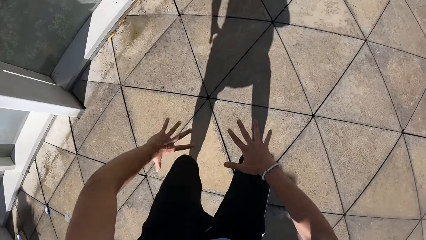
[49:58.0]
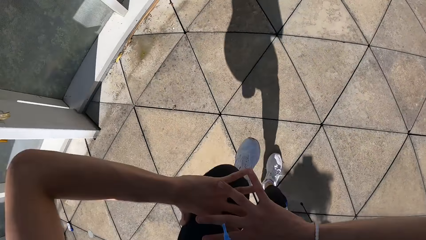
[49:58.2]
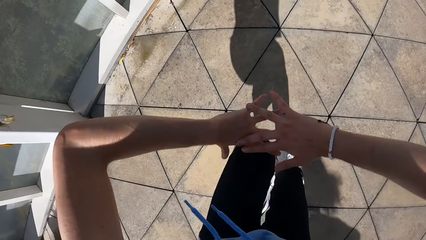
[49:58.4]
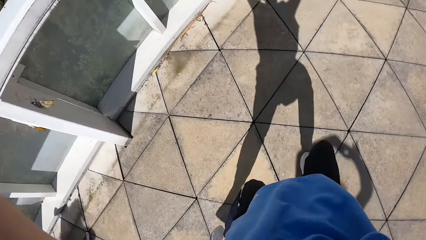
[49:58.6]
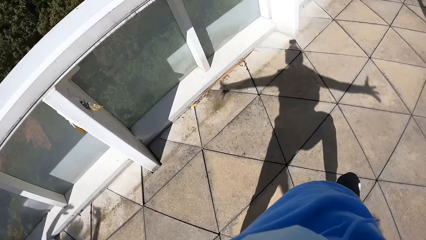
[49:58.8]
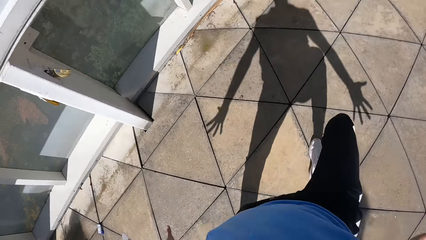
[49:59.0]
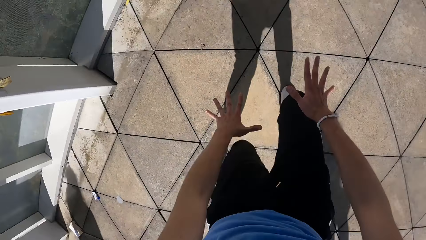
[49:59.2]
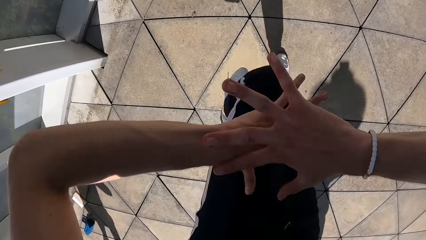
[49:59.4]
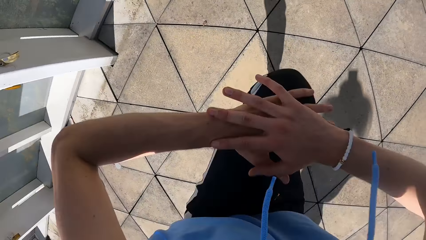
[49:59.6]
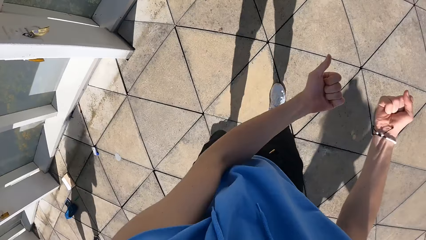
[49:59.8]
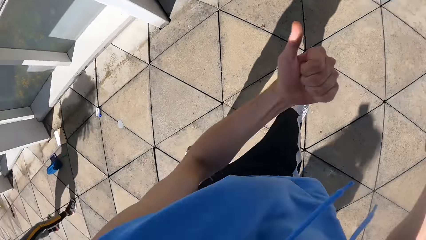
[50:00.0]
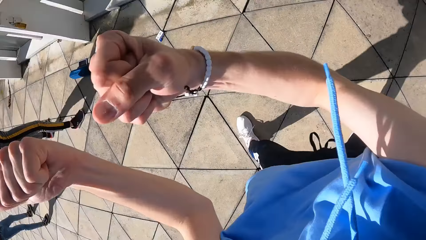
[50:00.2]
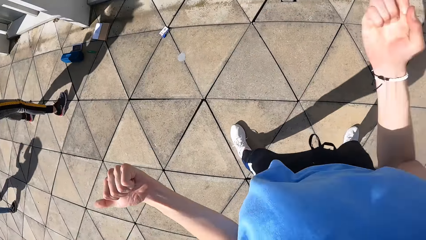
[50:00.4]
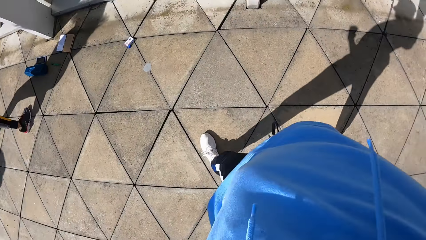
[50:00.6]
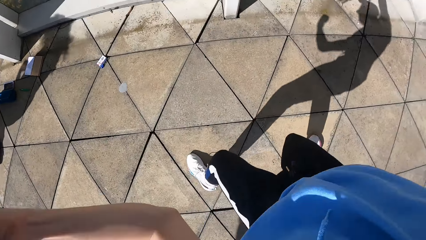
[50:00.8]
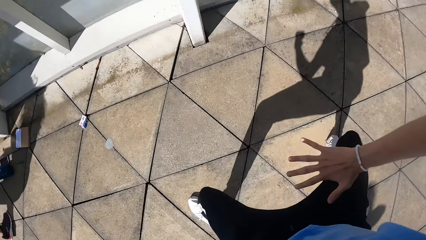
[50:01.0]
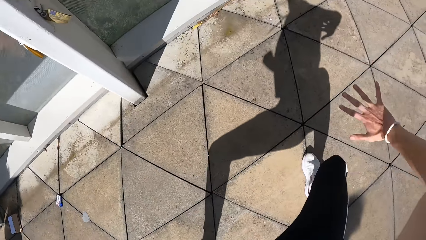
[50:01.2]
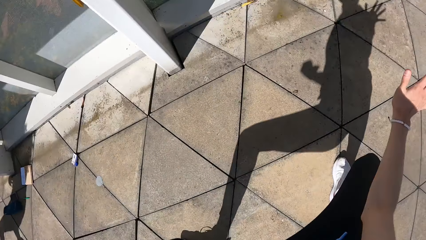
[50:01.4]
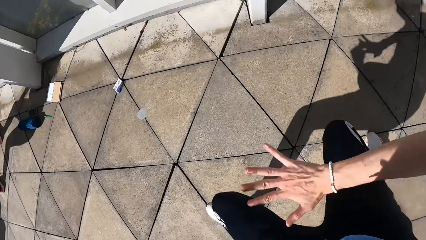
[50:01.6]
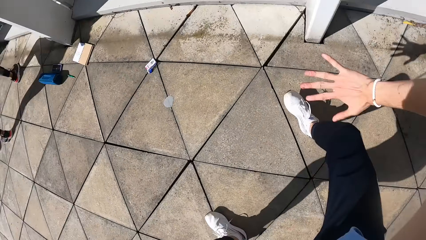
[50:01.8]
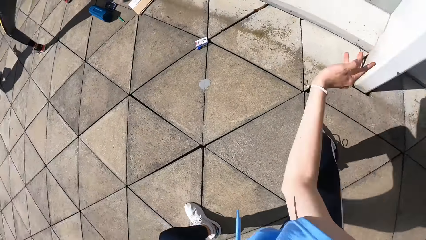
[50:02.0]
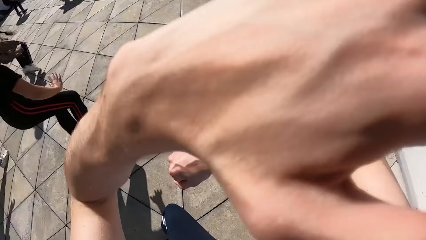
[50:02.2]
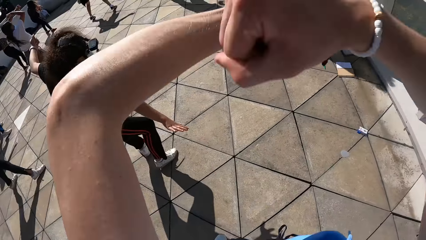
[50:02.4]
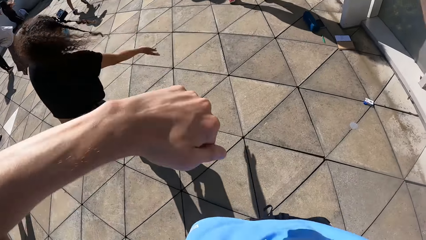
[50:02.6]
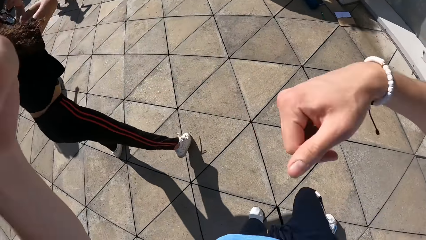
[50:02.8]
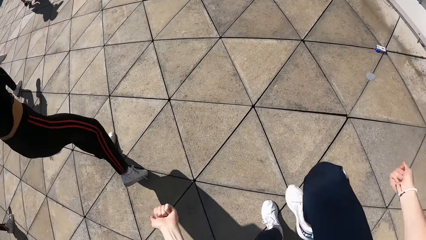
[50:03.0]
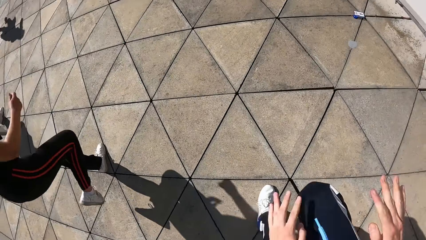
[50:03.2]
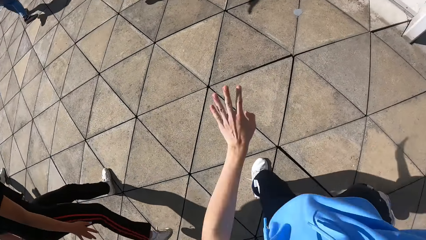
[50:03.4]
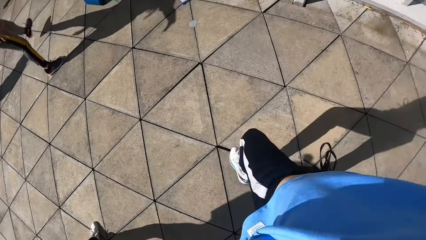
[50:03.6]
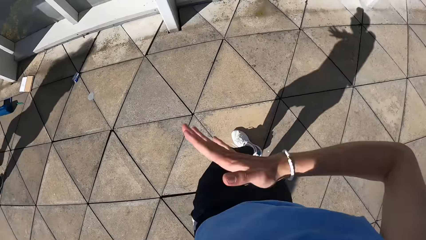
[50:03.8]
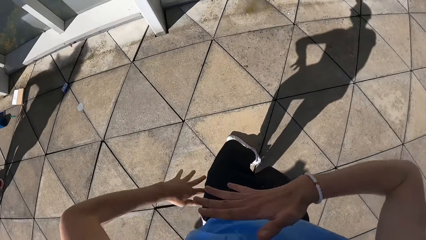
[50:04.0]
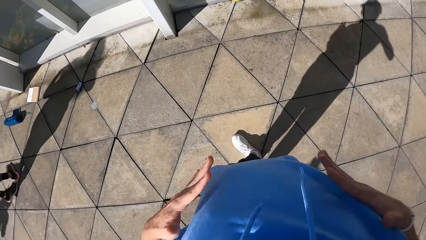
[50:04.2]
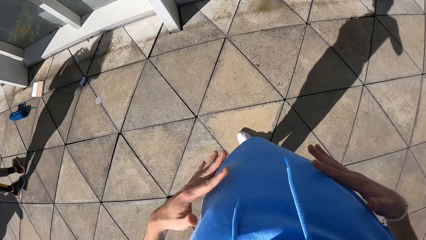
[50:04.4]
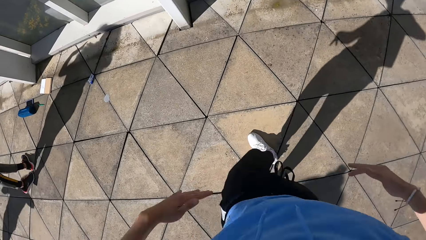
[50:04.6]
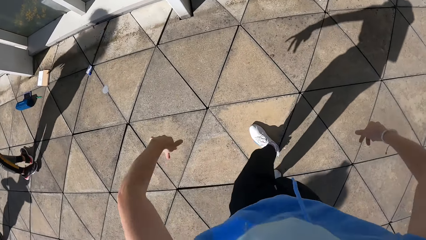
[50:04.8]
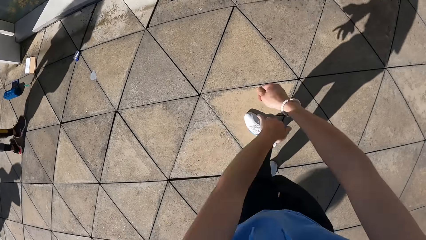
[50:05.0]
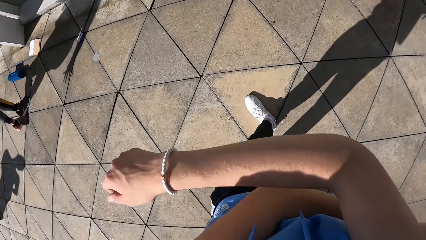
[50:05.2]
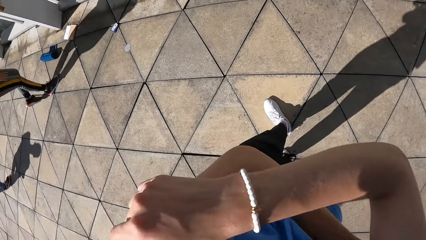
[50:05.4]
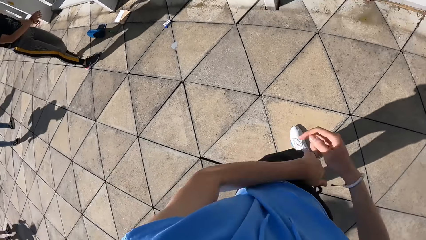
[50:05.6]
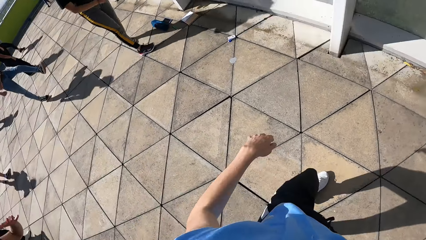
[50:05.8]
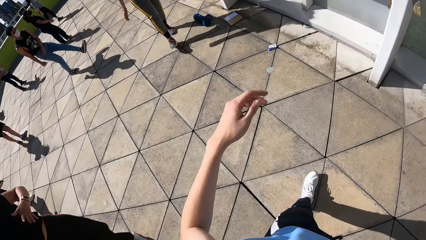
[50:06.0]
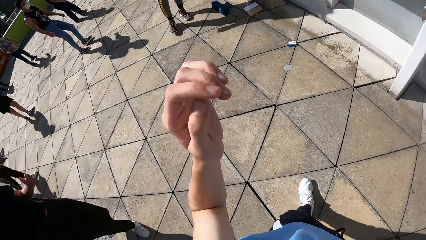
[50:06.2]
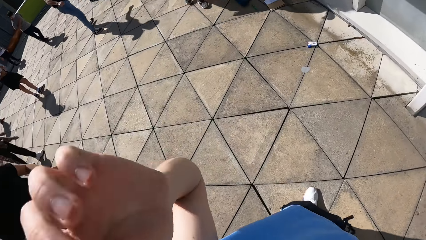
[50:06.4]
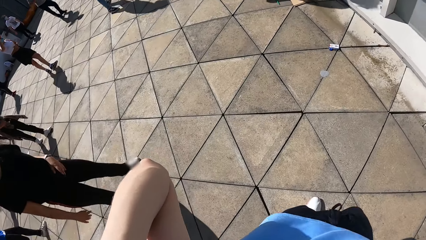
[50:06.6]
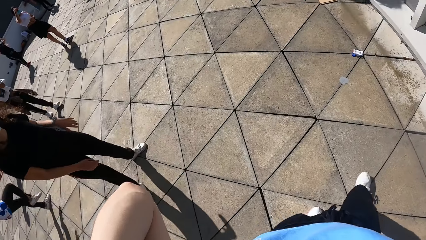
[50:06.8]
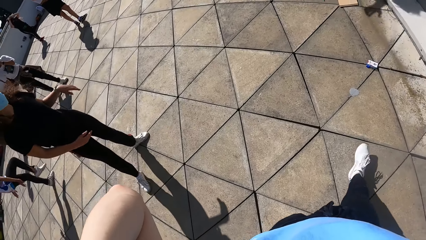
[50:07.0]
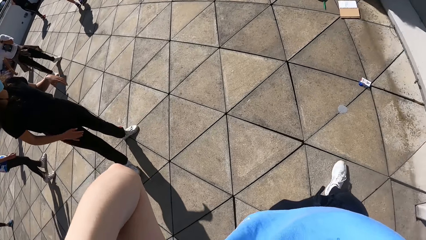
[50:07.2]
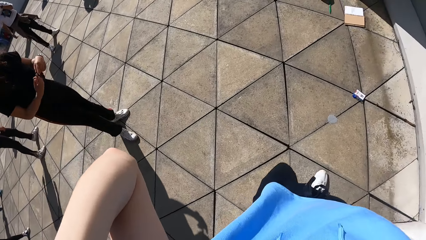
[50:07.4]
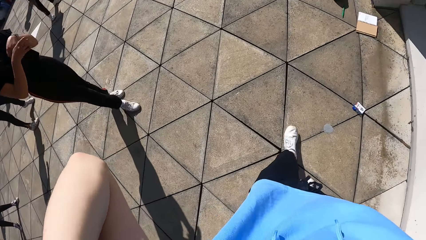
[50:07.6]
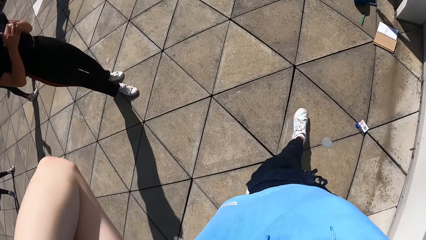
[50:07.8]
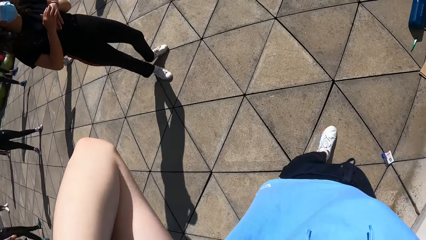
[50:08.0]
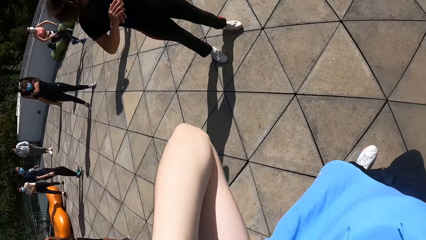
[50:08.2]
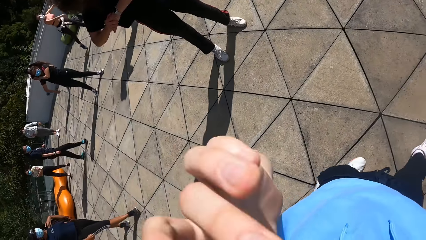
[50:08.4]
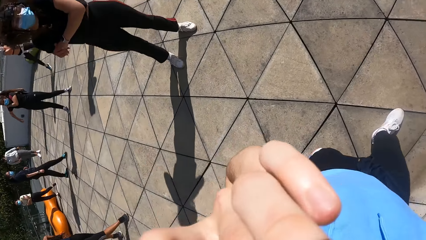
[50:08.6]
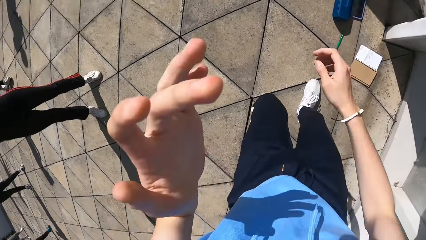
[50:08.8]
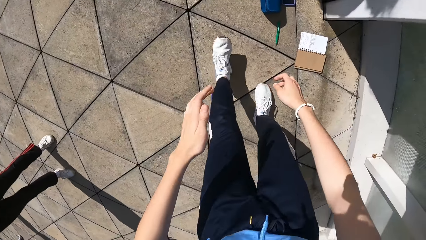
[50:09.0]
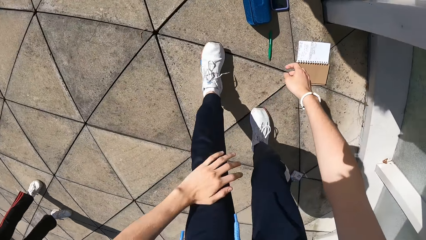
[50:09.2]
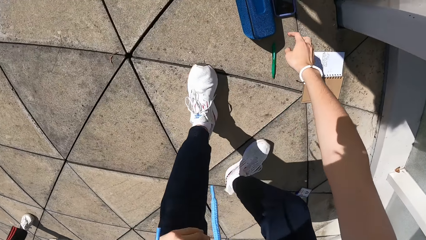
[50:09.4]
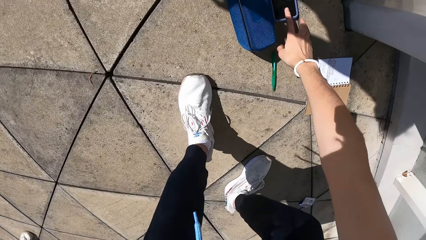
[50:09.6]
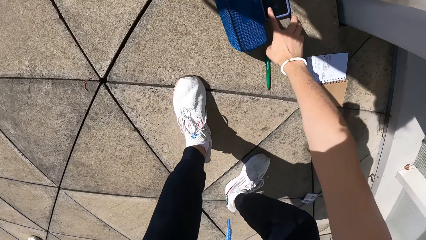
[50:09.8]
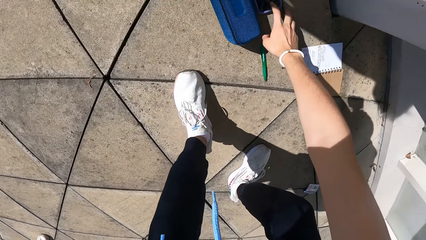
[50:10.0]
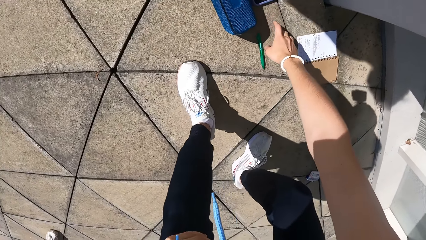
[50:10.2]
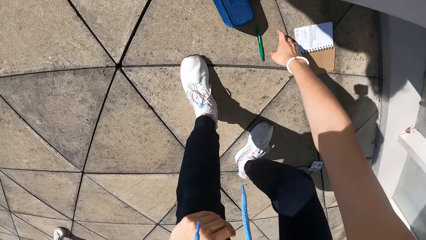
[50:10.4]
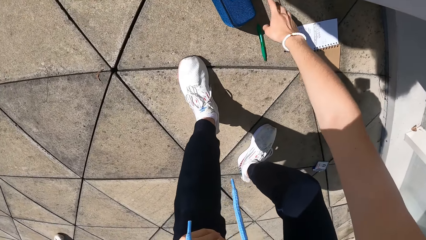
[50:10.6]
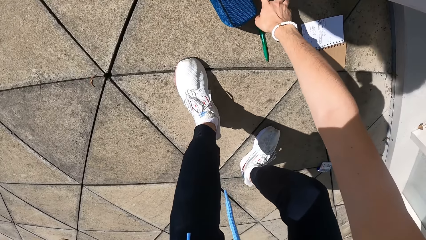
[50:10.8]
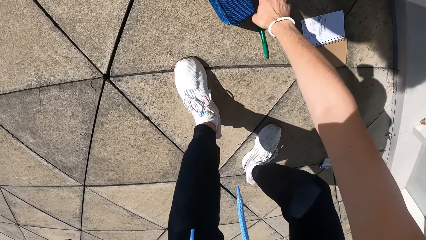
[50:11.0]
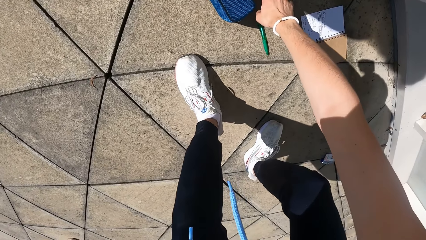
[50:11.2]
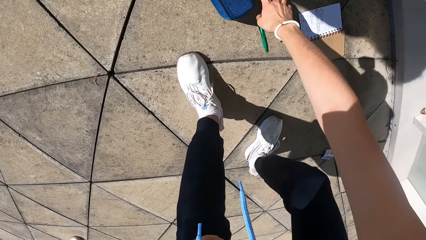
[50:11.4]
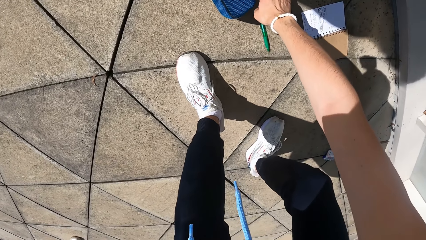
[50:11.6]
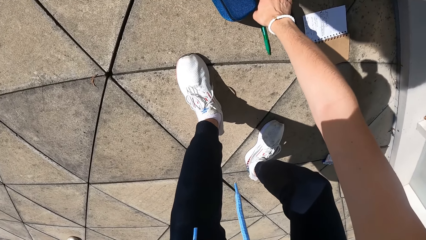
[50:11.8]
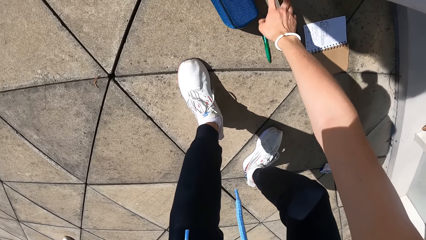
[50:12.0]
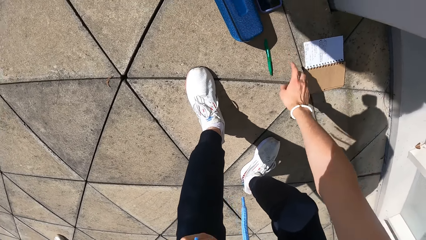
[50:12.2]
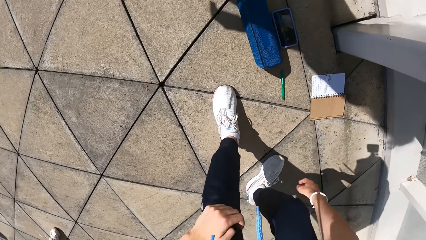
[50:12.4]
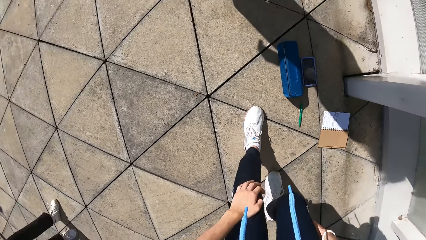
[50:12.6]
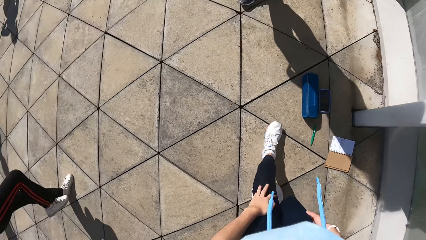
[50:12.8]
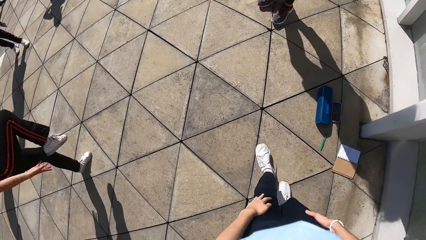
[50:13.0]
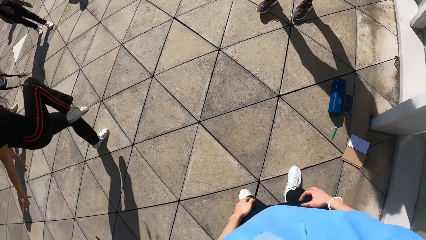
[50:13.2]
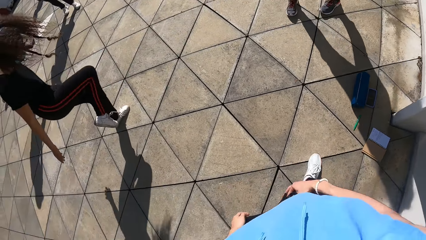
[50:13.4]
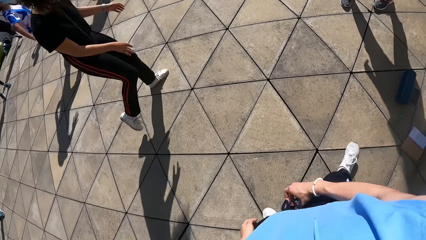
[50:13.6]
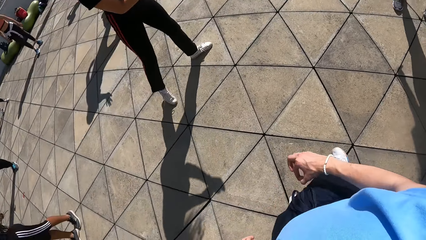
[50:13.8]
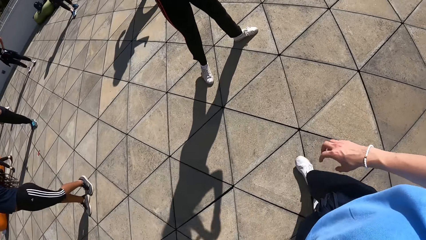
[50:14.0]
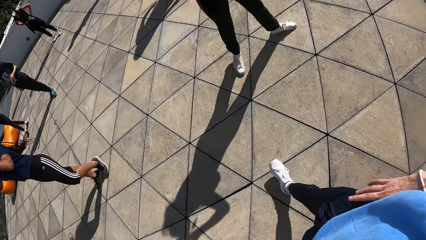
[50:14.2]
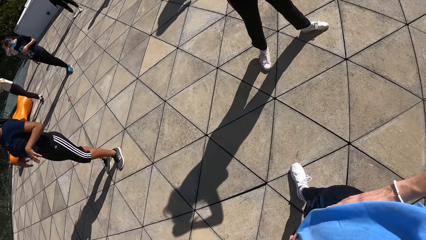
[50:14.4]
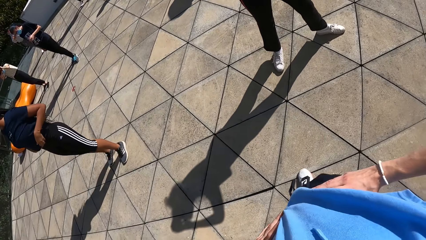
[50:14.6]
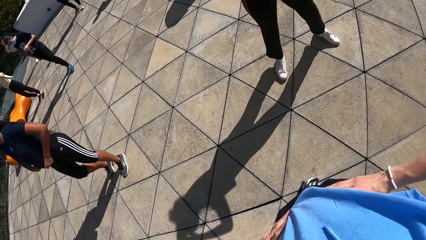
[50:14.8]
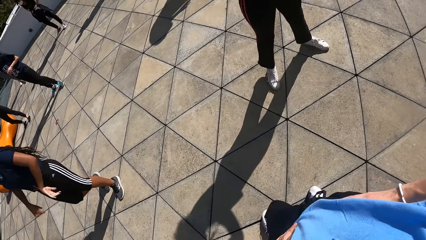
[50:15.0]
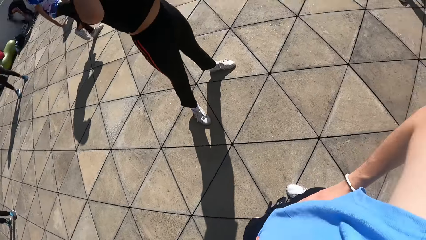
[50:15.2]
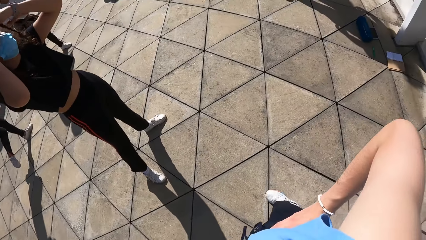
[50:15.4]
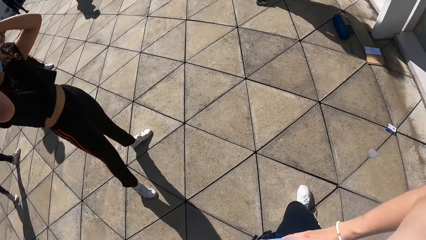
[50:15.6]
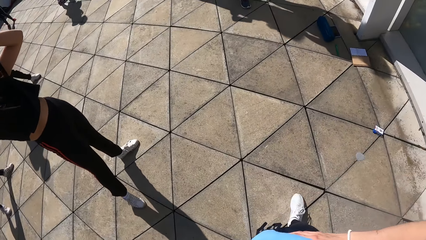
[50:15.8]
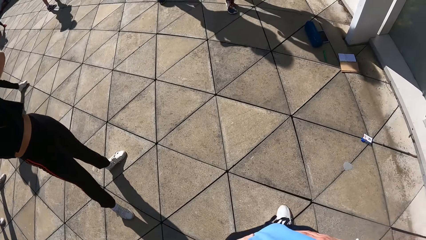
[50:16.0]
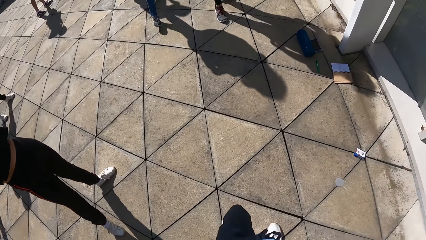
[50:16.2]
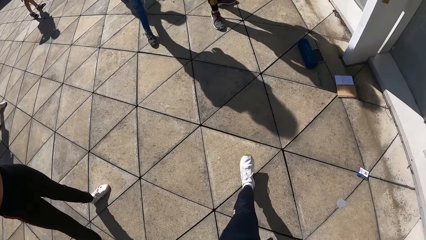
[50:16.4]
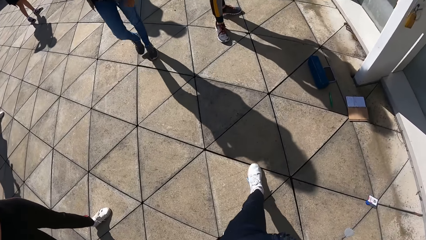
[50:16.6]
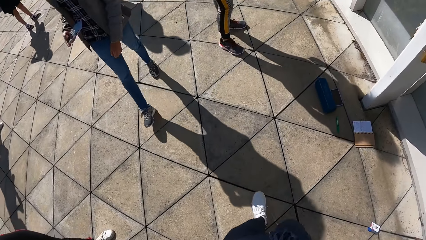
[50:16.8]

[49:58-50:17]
The camera wearer touches his face with his left hand. He walks on the slab towards a phone on the ground. He operates the phone on the ground with his right hand. He walks away from the phone on the ground, on the slab.
